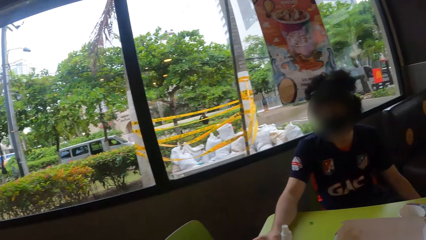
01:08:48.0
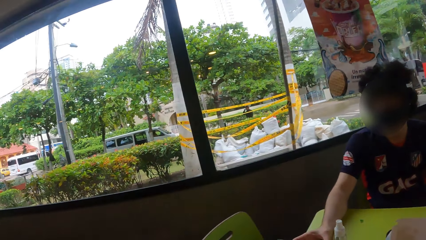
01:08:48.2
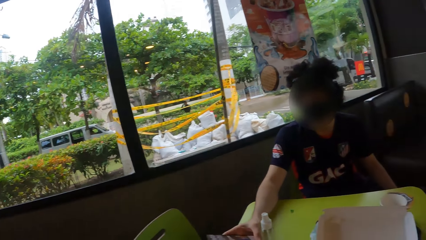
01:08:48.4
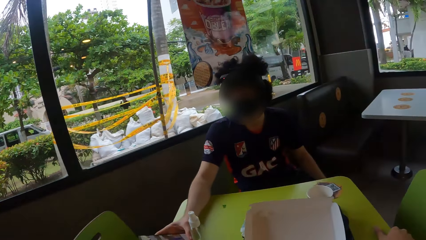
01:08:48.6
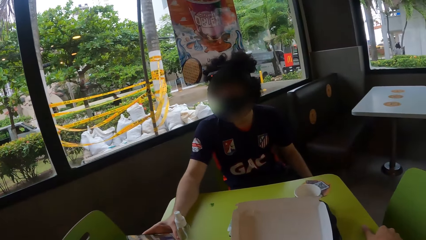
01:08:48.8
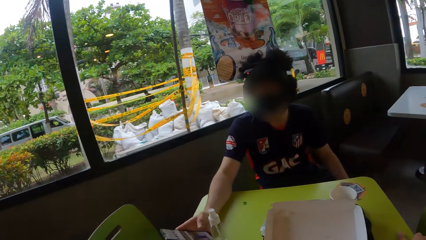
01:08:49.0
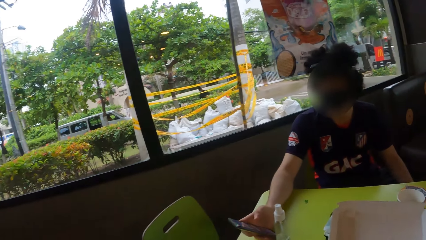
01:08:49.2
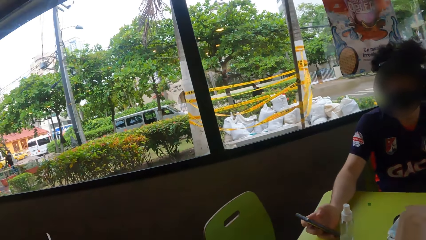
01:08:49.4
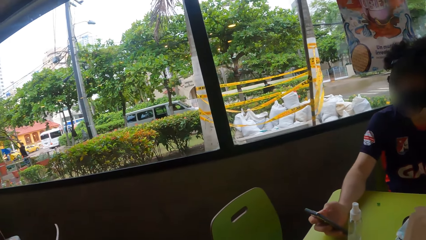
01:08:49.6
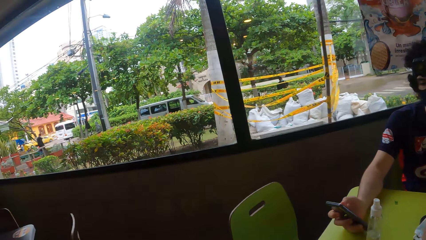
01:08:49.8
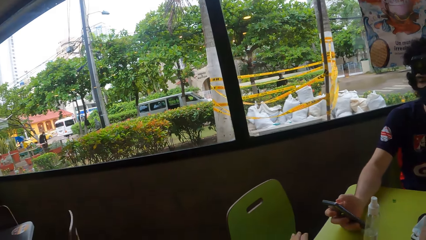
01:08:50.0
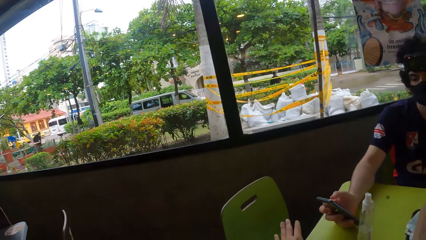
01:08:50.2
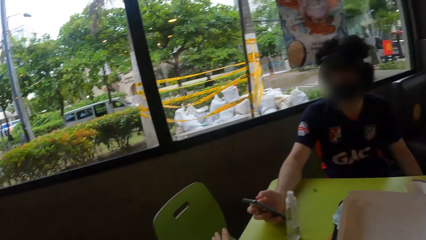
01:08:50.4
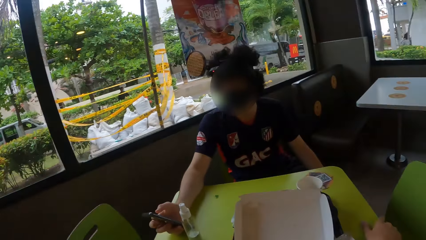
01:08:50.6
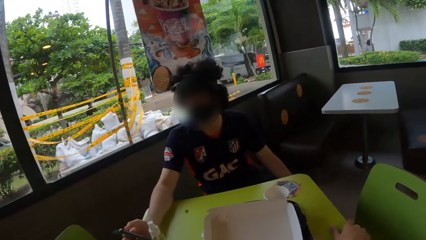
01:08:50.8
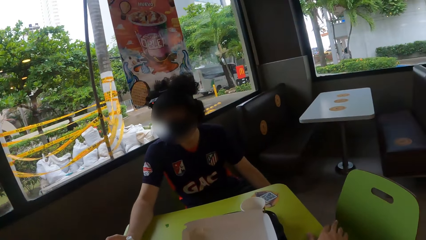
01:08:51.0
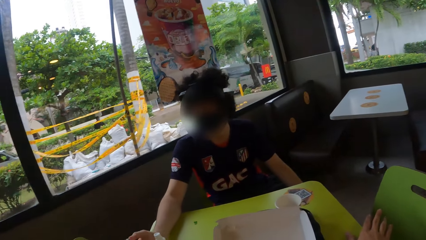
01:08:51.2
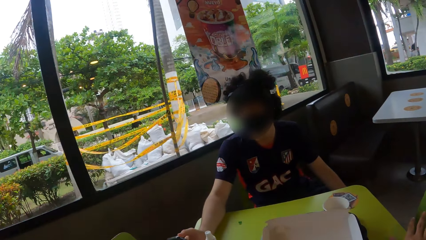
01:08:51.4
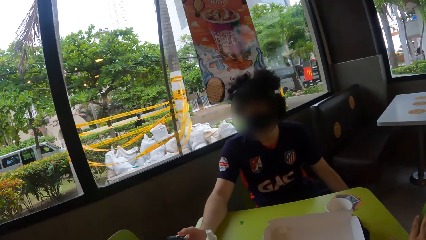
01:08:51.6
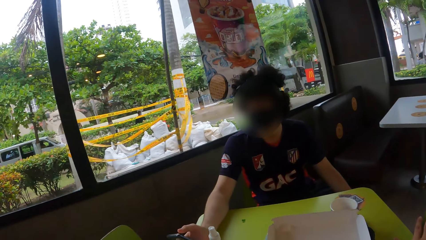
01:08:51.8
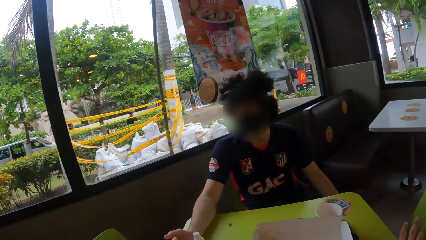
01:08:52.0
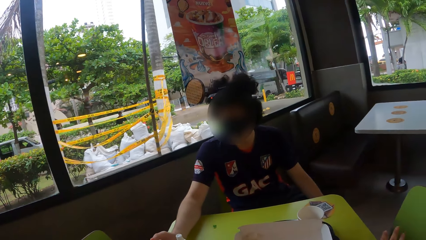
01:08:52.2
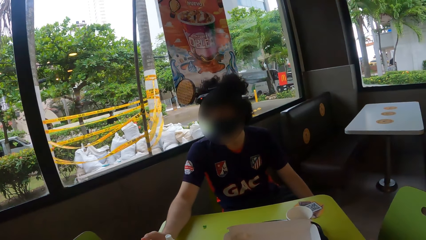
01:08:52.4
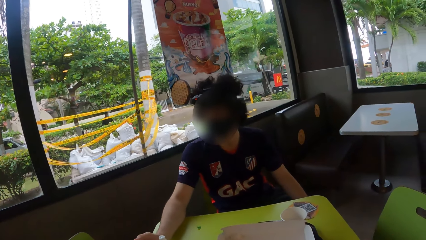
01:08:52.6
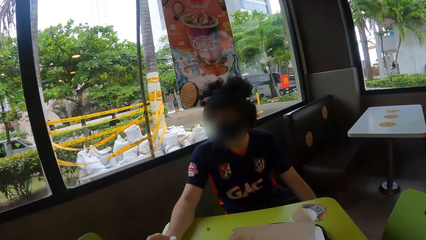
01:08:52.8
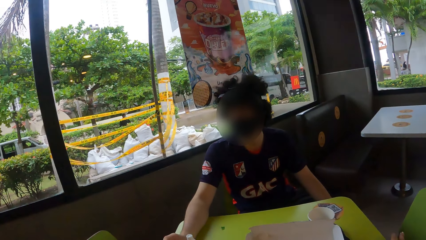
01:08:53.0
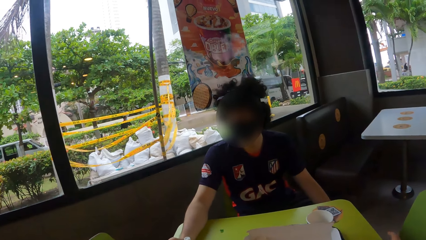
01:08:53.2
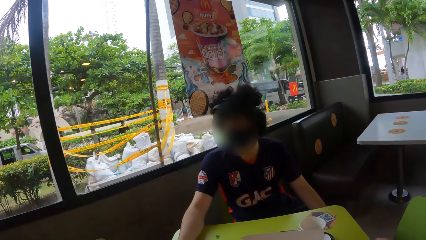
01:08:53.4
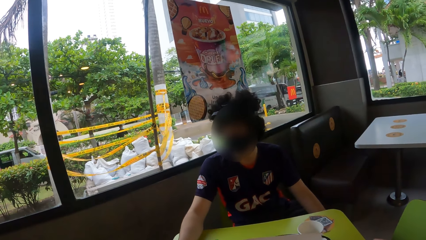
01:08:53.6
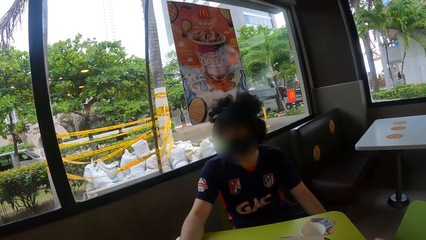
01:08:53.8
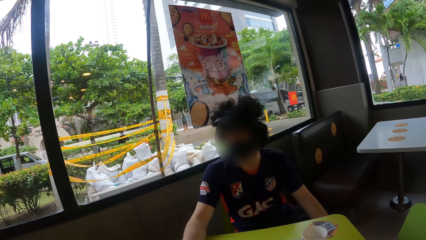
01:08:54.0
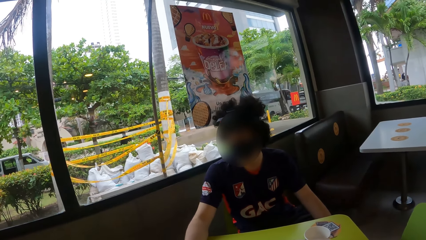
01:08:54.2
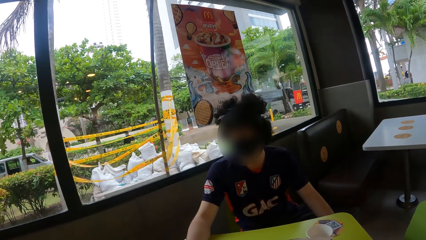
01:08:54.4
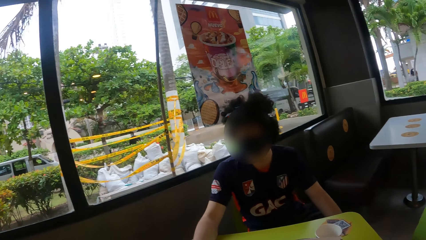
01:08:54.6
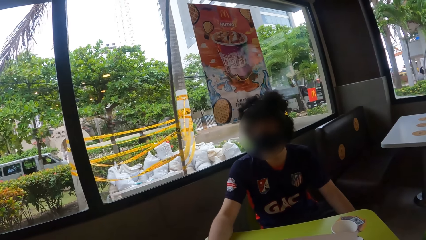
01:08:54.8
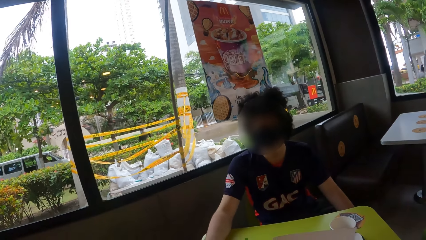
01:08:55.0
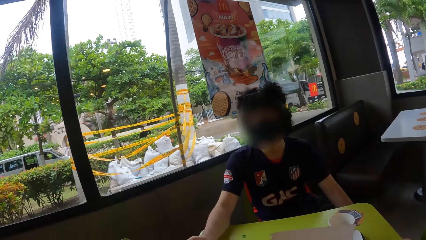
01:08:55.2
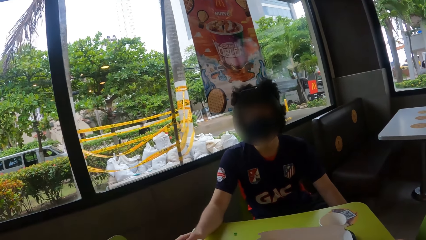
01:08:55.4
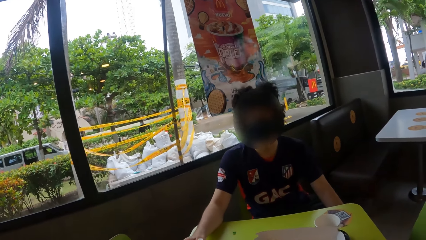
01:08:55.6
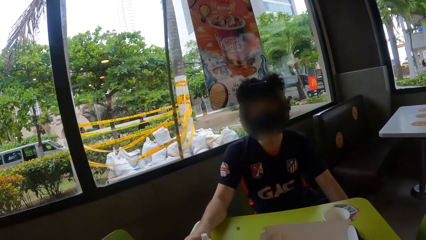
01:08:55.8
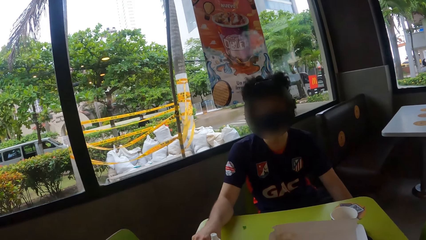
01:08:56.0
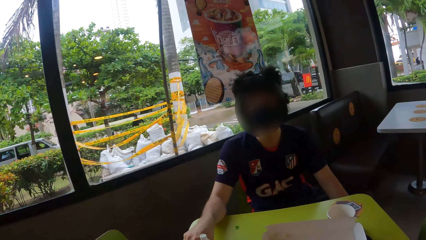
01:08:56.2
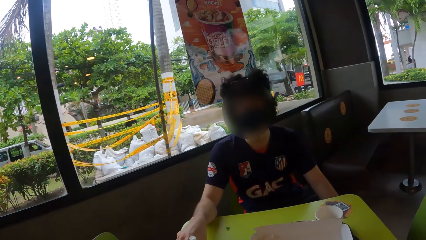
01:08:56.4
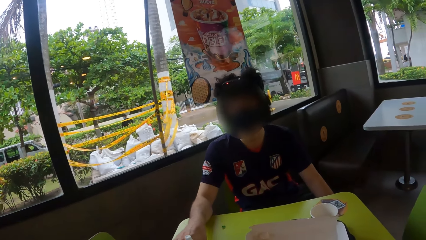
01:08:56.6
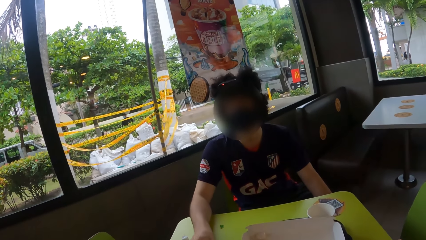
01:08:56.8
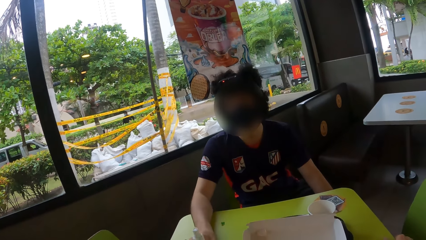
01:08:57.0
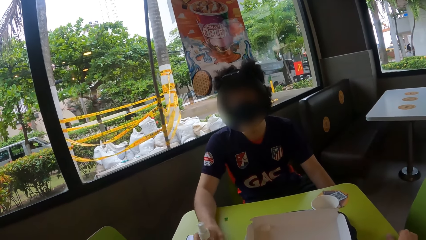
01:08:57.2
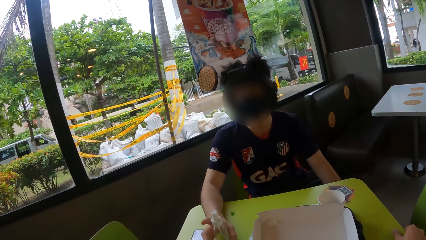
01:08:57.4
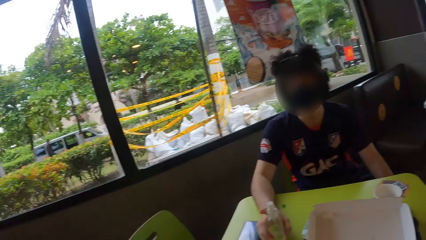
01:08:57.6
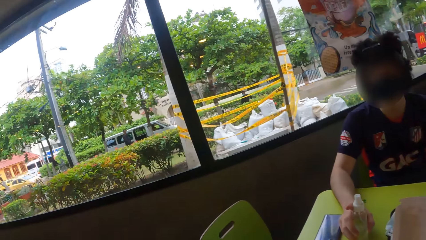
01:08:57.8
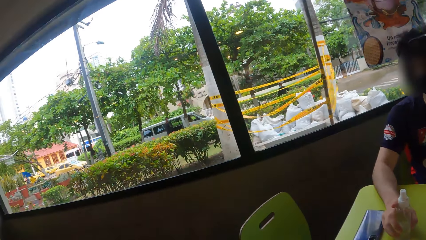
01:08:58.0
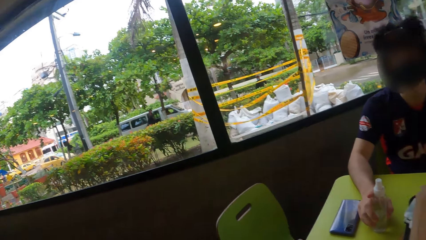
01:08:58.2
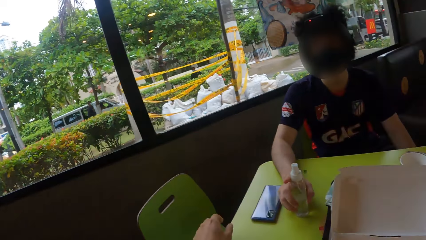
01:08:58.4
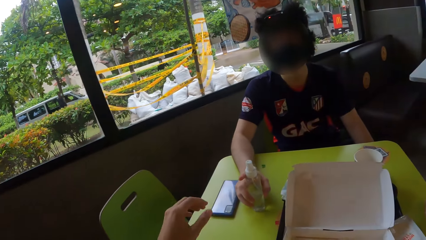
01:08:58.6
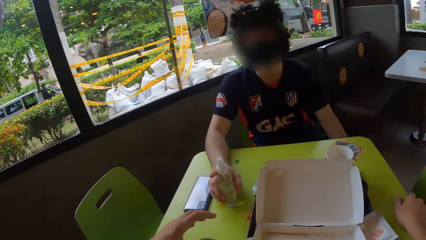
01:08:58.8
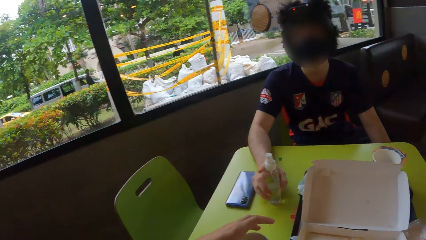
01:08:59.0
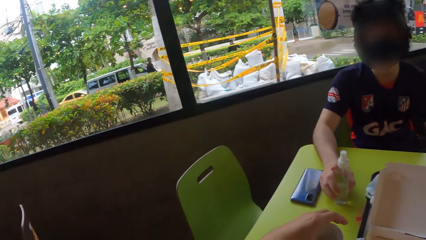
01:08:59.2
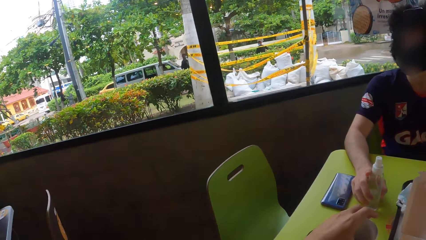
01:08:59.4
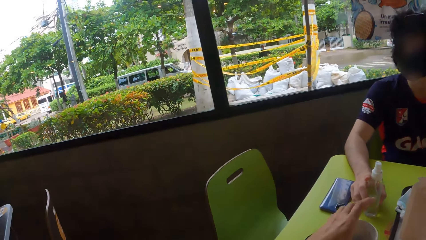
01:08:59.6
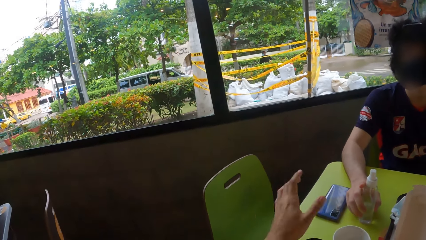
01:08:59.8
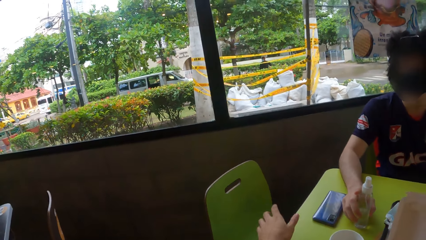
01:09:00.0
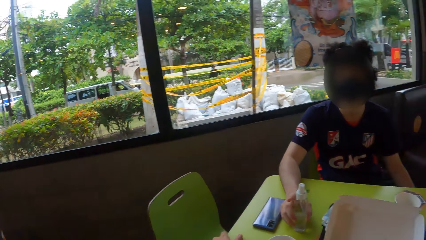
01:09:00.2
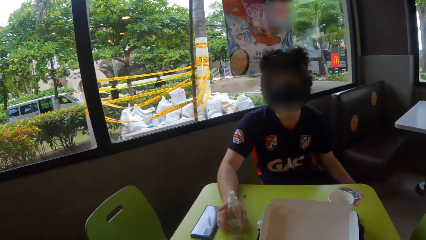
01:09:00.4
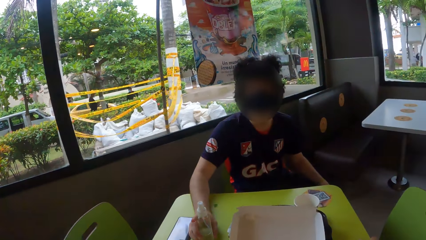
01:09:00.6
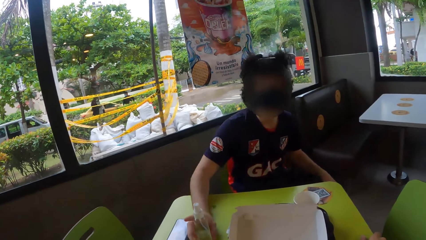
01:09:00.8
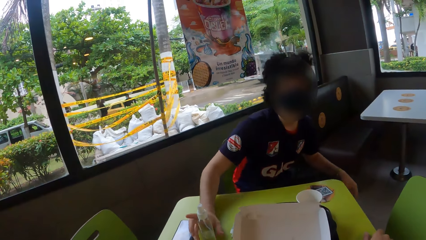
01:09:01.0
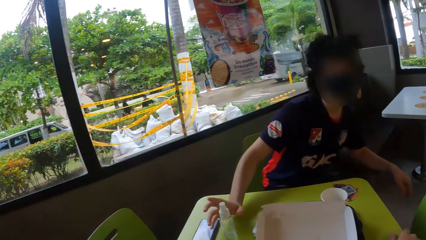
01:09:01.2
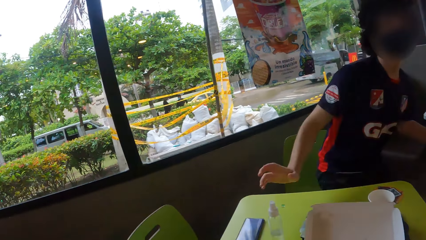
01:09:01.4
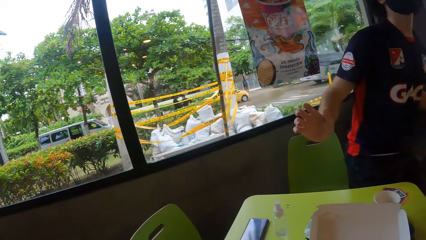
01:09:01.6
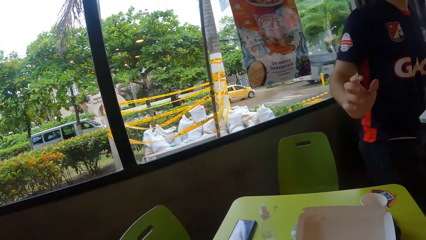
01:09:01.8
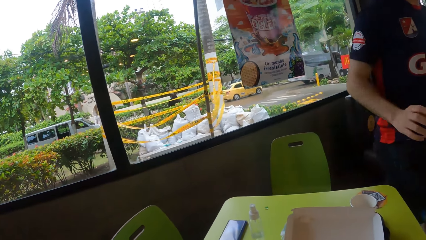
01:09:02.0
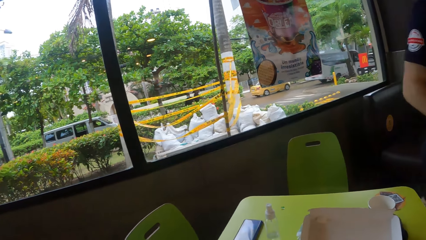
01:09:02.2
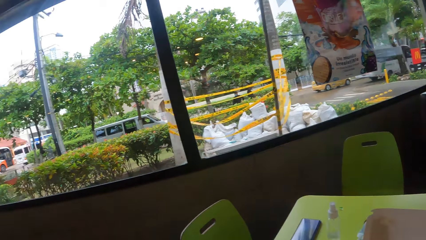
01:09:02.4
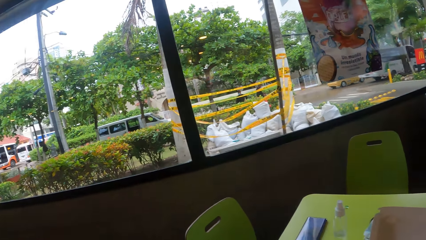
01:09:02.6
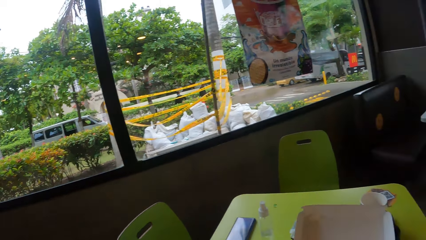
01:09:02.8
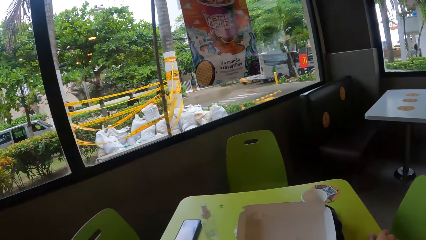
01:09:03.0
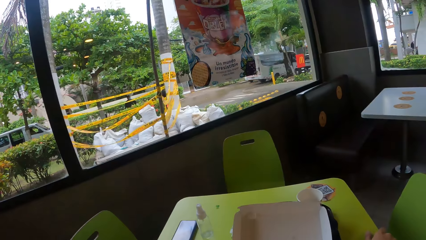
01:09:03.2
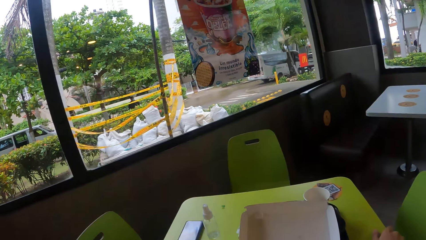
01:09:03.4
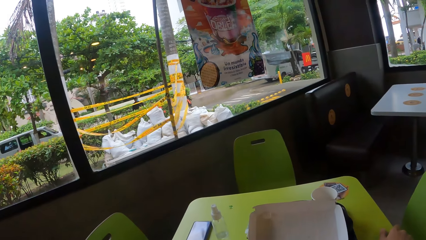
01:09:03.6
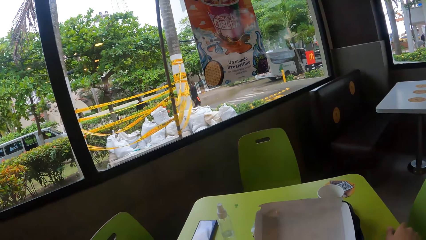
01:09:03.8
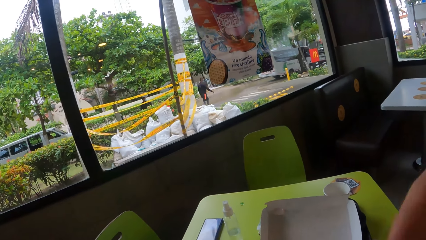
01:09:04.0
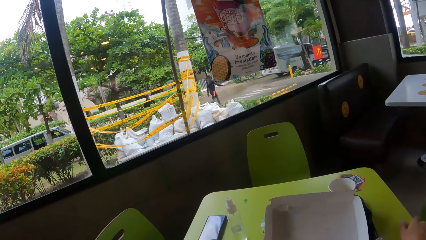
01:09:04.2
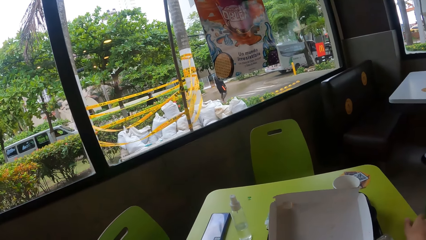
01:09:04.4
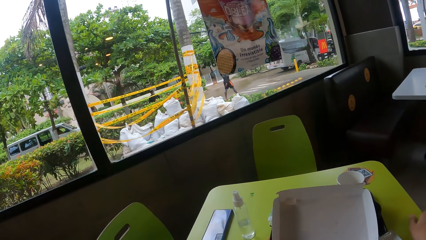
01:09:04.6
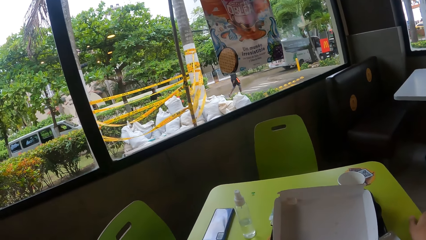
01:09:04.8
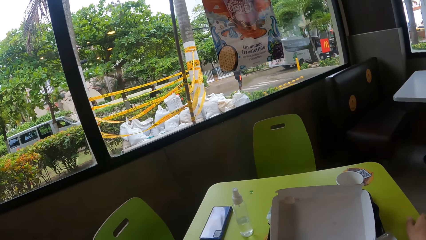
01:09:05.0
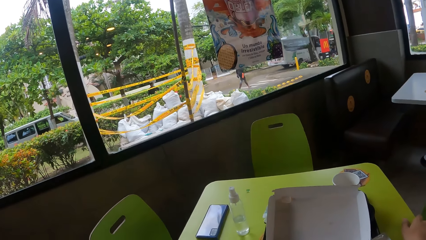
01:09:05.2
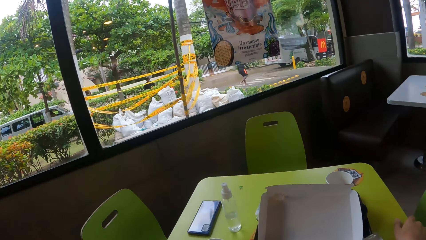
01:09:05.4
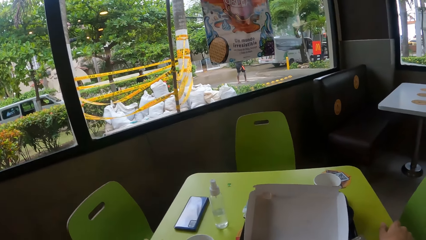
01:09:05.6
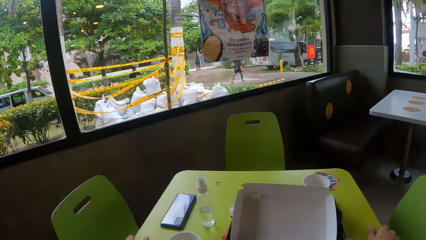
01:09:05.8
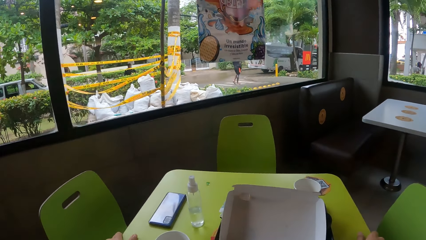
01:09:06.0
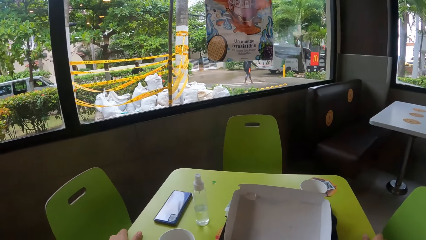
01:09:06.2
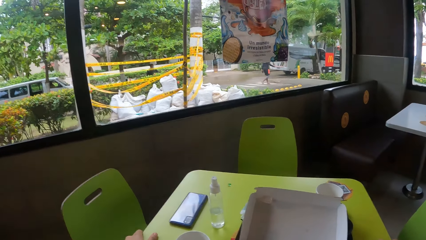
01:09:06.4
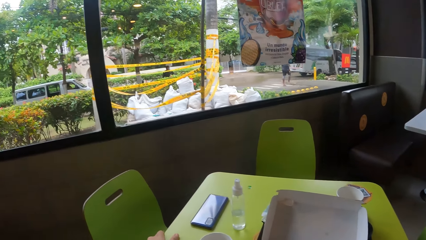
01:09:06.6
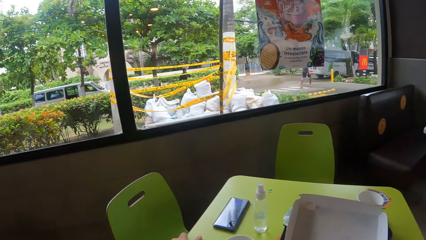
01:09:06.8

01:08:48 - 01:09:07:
The camera wearer looks around the room. He looks around the window. He looks at a man. He looks around the room. He moves the cup on the table. He moves his hand. The man moves from the chair. The camera wearer looks around the room, looks around the window.
